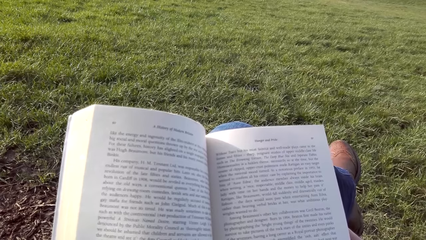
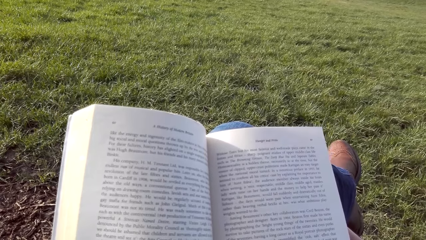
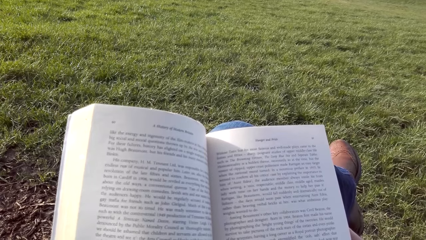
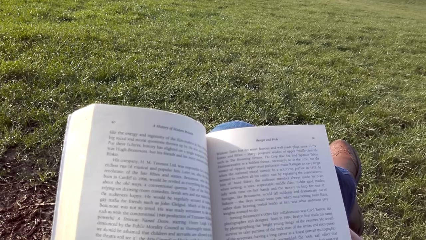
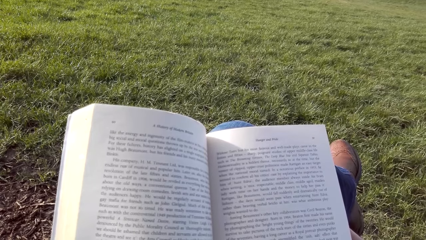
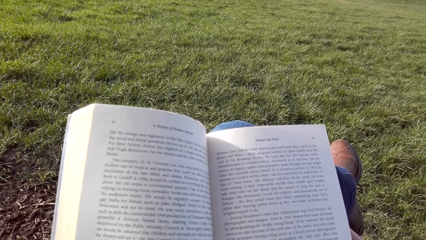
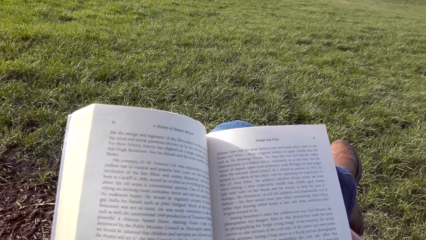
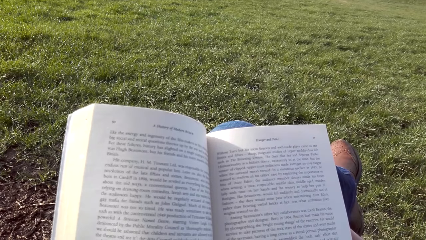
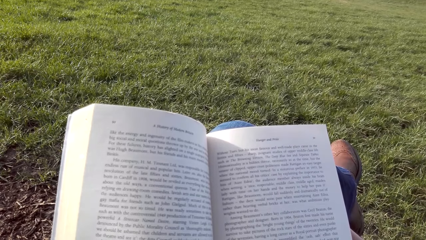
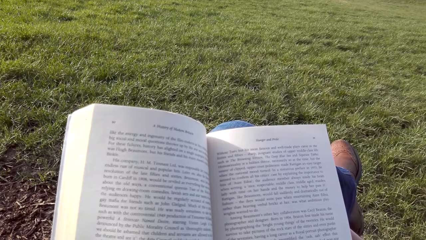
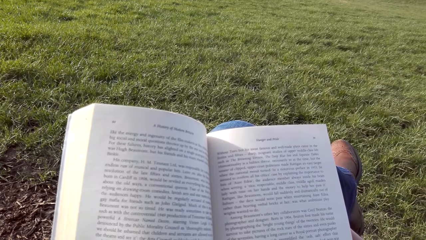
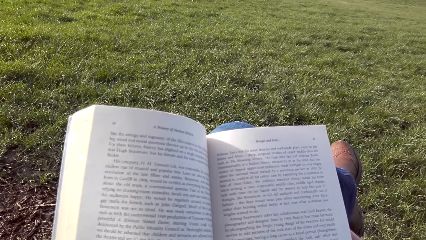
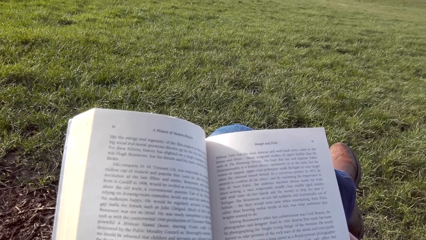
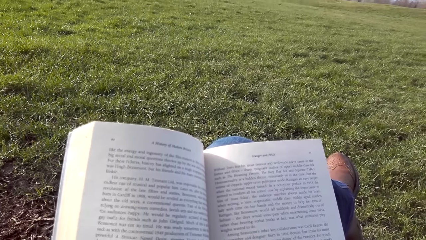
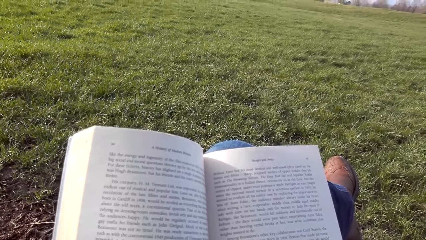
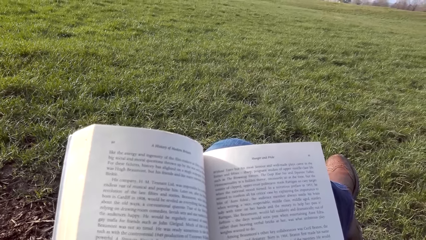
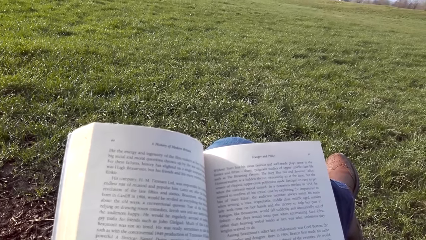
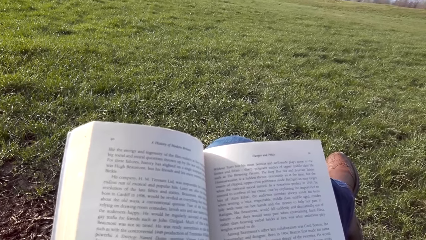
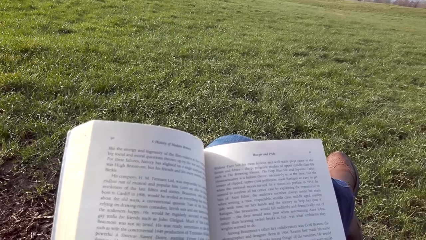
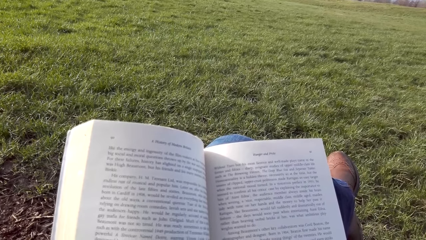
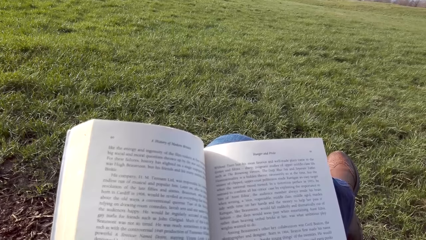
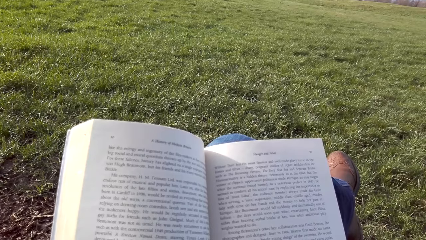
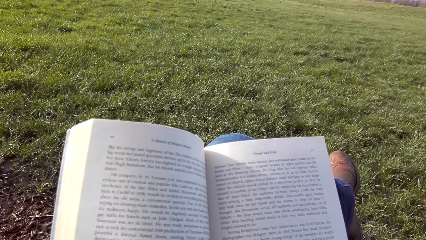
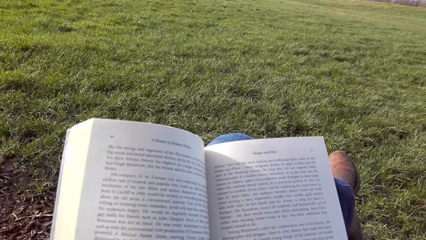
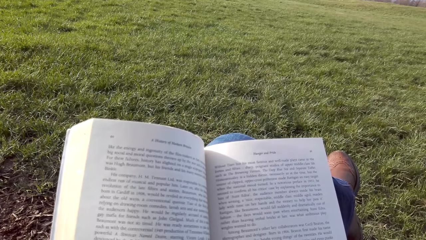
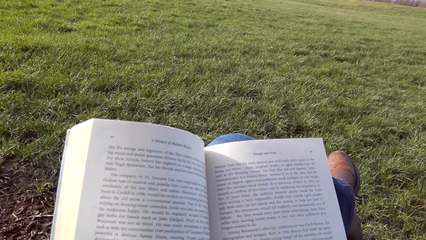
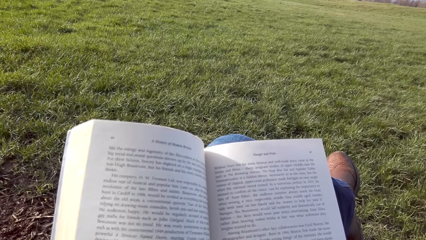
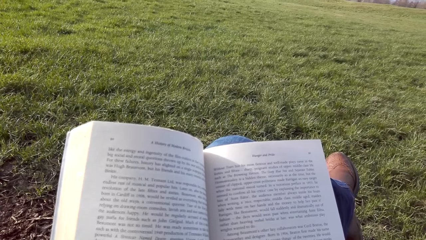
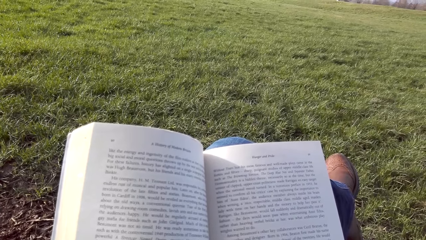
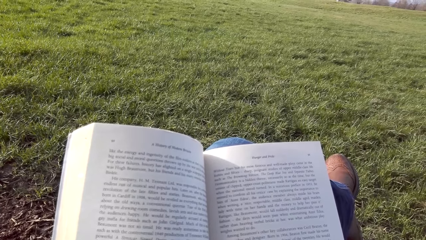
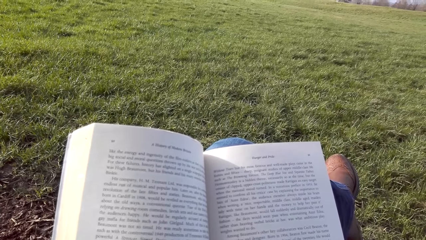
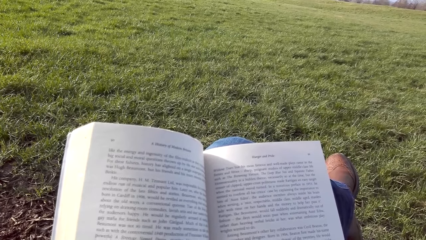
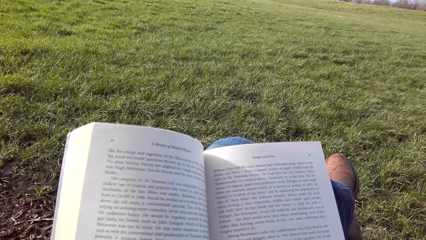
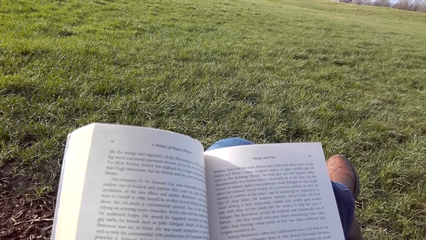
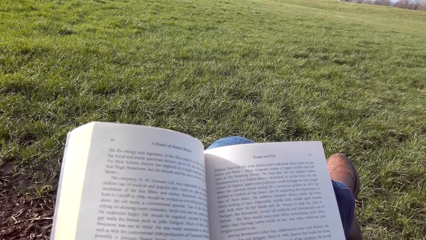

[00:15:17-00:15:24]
The camera wearer reads the novel.
